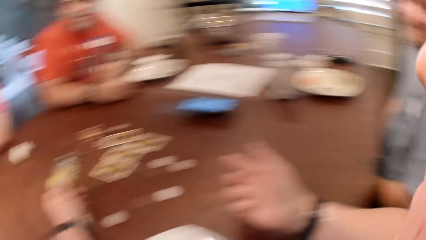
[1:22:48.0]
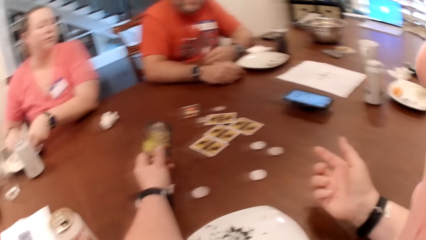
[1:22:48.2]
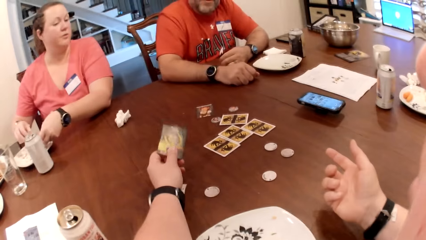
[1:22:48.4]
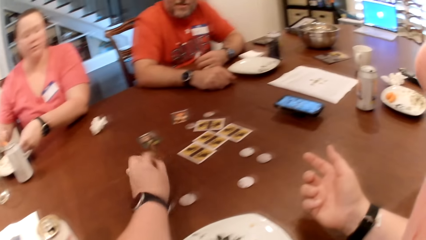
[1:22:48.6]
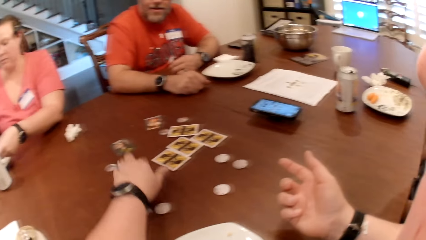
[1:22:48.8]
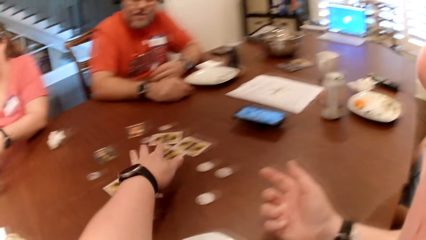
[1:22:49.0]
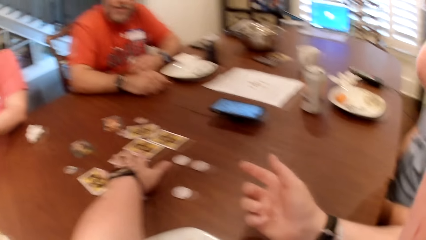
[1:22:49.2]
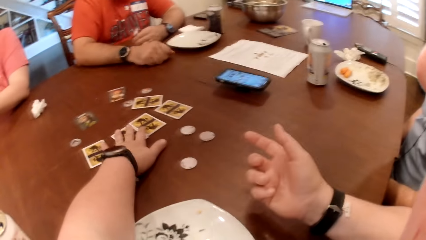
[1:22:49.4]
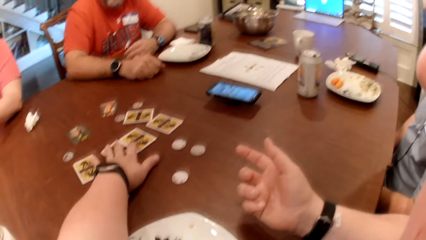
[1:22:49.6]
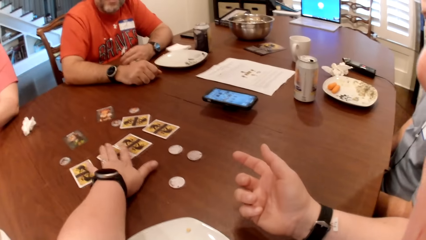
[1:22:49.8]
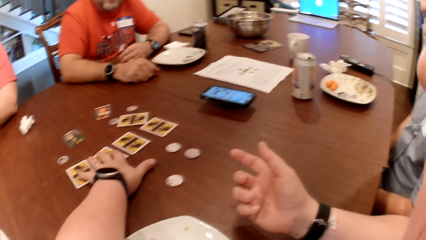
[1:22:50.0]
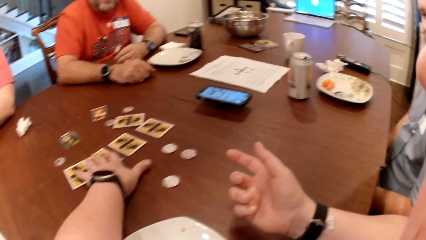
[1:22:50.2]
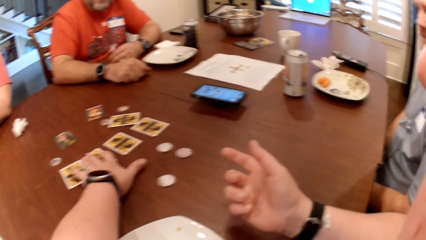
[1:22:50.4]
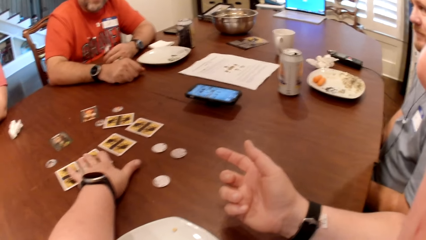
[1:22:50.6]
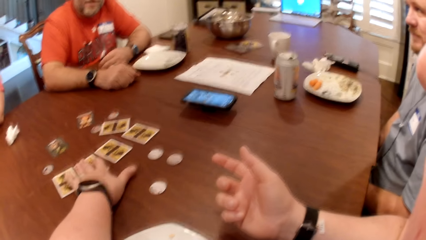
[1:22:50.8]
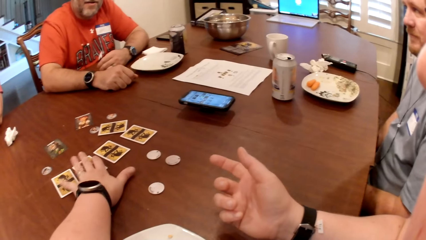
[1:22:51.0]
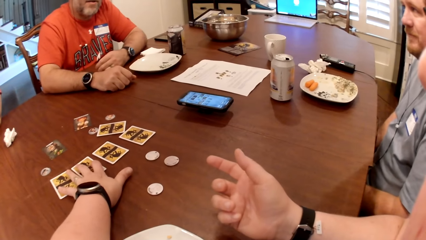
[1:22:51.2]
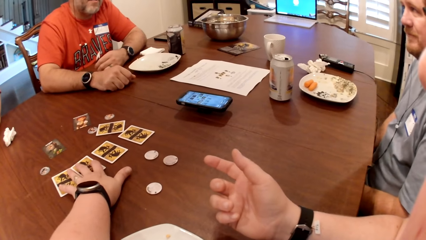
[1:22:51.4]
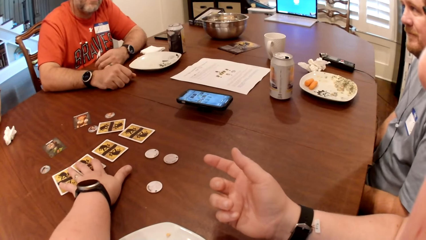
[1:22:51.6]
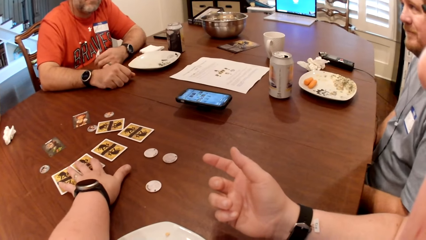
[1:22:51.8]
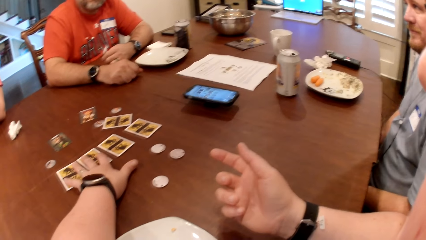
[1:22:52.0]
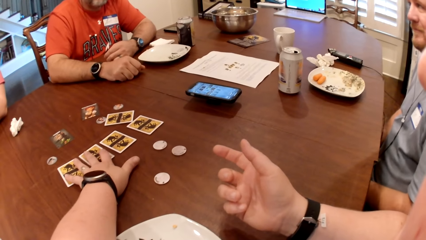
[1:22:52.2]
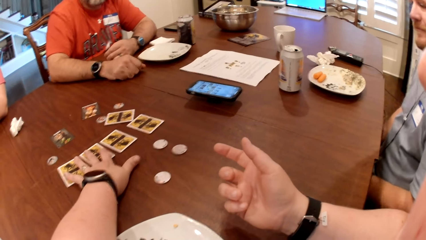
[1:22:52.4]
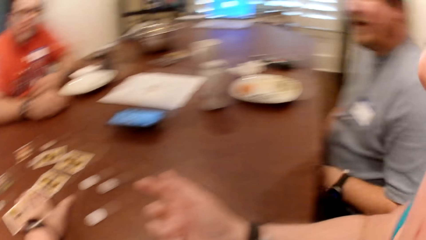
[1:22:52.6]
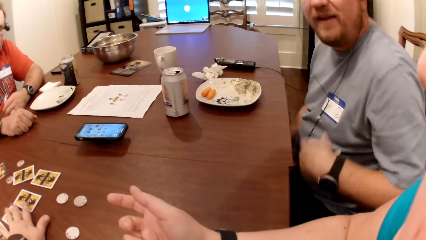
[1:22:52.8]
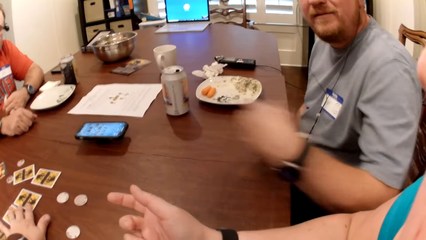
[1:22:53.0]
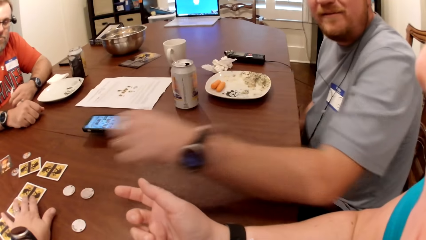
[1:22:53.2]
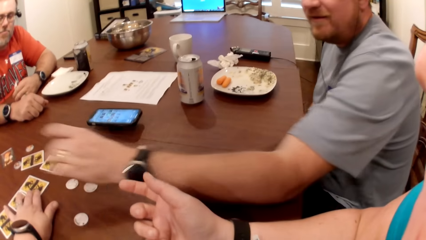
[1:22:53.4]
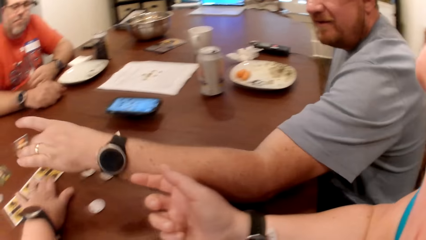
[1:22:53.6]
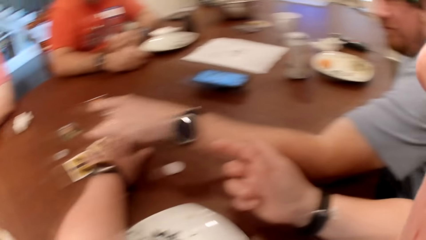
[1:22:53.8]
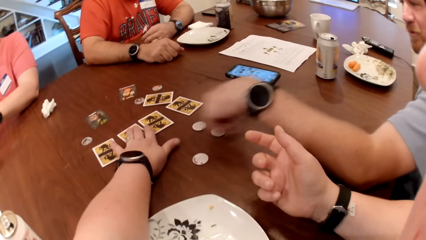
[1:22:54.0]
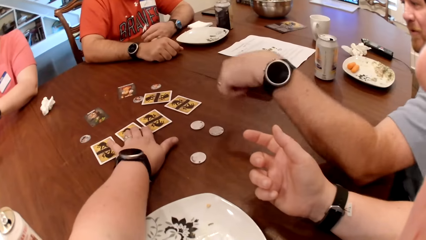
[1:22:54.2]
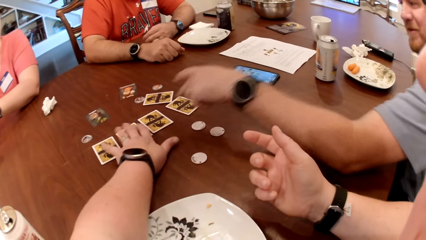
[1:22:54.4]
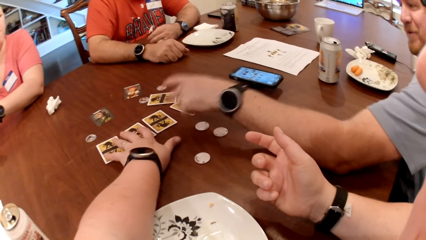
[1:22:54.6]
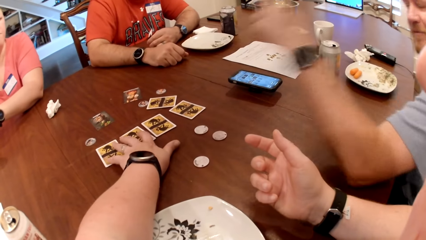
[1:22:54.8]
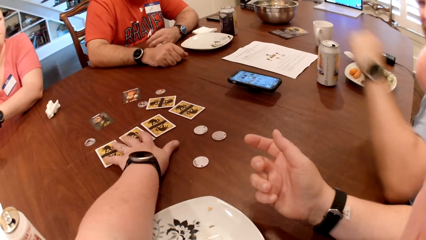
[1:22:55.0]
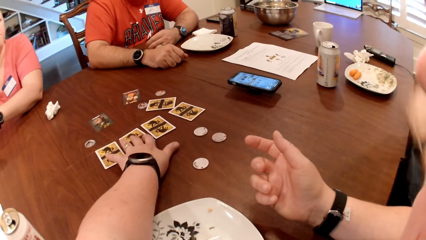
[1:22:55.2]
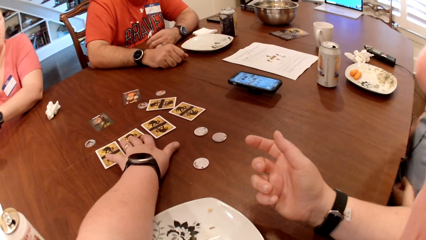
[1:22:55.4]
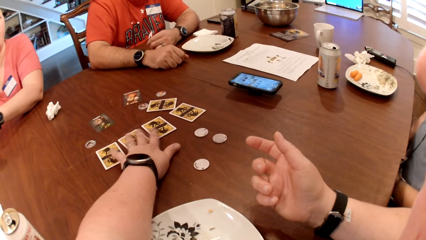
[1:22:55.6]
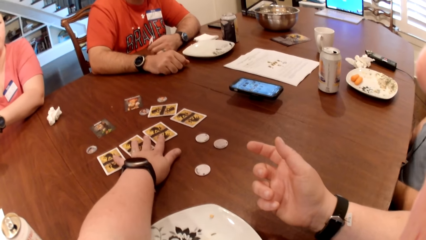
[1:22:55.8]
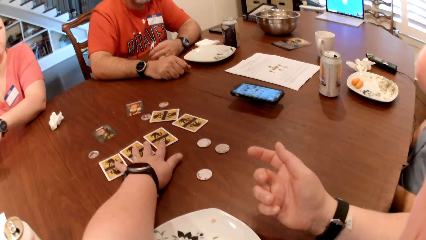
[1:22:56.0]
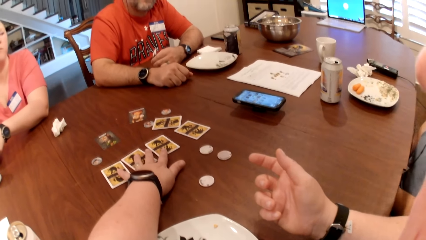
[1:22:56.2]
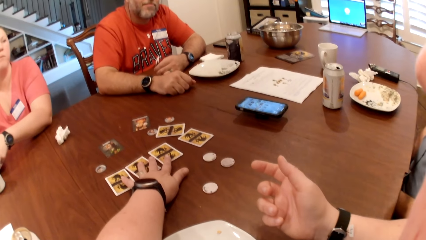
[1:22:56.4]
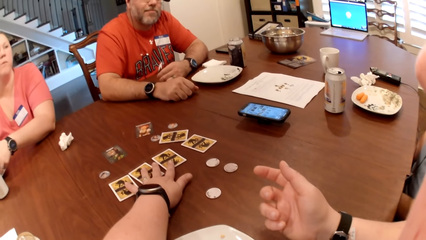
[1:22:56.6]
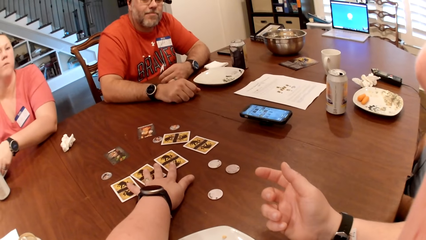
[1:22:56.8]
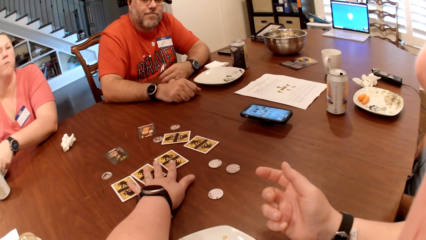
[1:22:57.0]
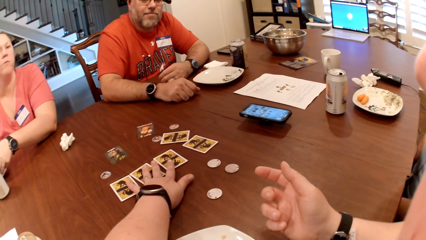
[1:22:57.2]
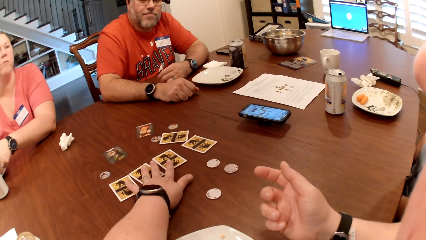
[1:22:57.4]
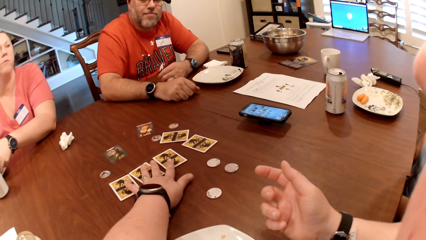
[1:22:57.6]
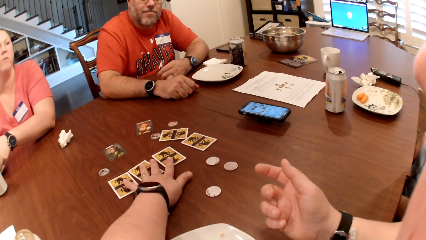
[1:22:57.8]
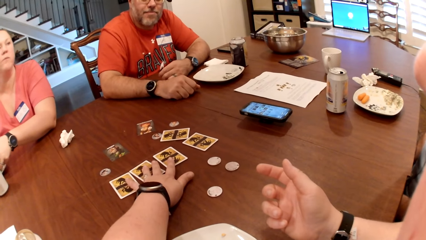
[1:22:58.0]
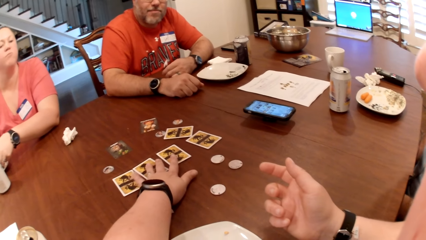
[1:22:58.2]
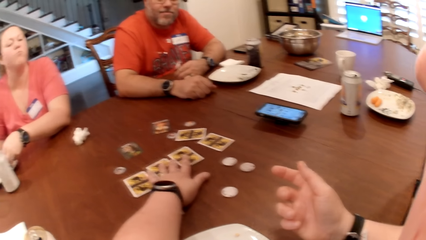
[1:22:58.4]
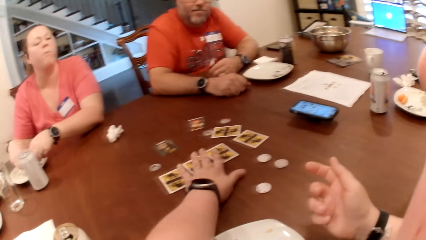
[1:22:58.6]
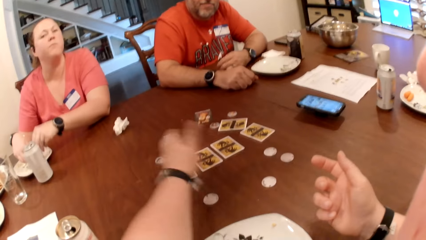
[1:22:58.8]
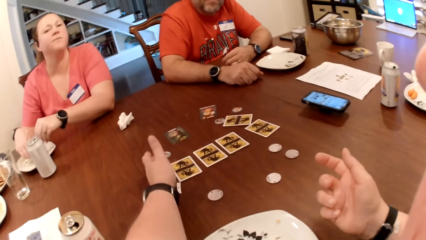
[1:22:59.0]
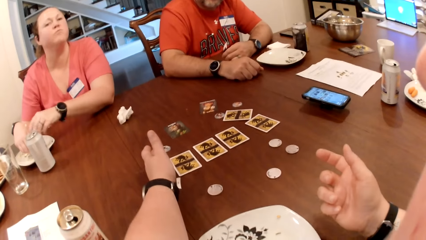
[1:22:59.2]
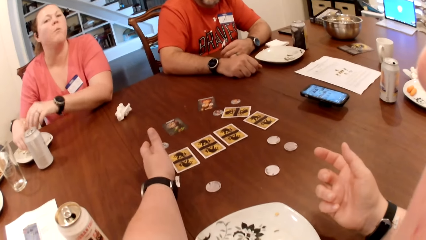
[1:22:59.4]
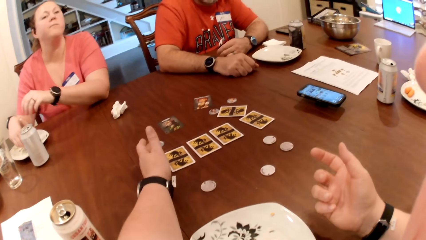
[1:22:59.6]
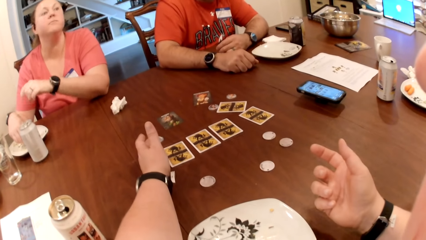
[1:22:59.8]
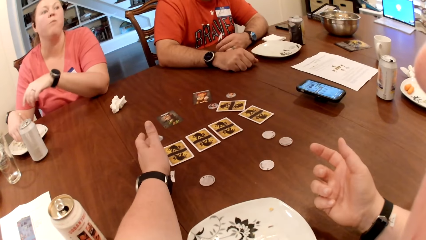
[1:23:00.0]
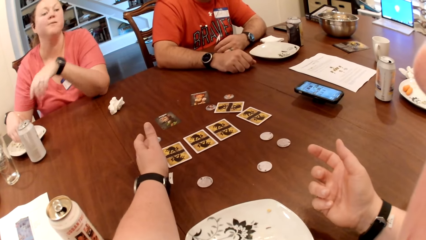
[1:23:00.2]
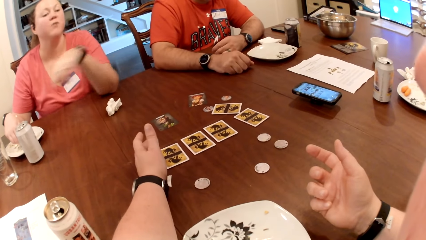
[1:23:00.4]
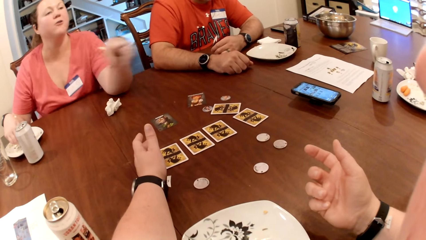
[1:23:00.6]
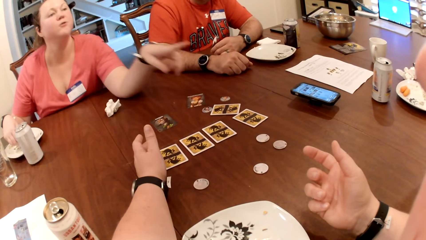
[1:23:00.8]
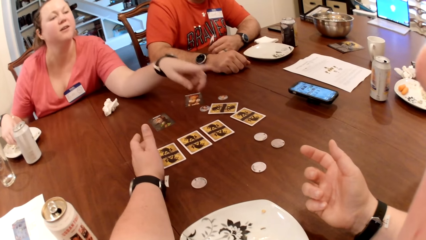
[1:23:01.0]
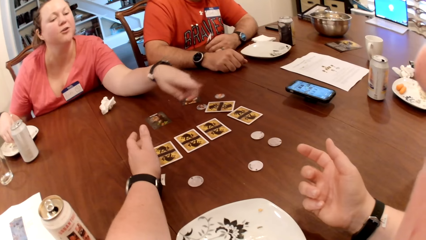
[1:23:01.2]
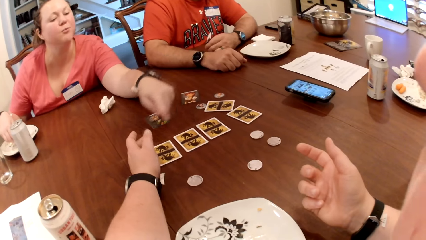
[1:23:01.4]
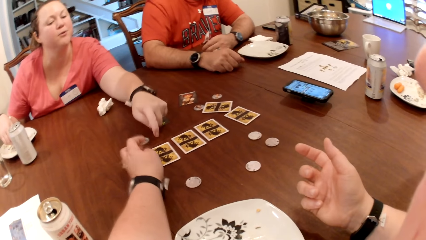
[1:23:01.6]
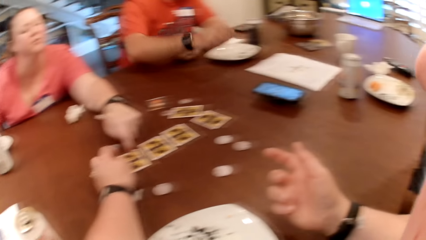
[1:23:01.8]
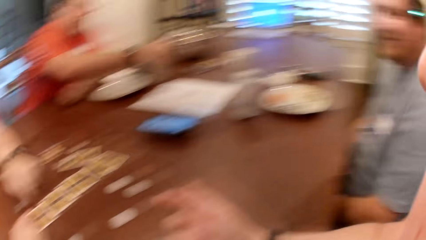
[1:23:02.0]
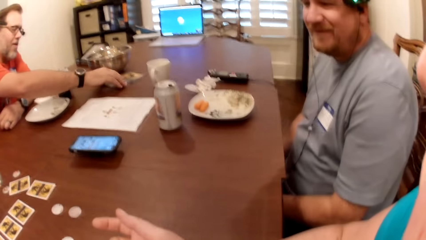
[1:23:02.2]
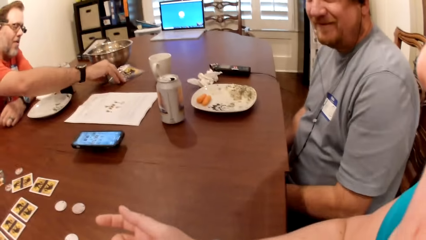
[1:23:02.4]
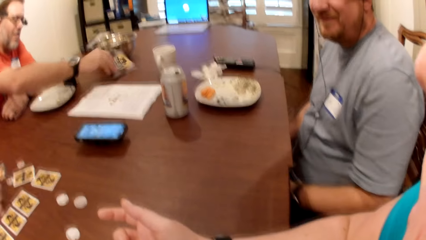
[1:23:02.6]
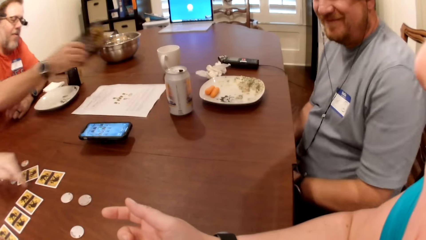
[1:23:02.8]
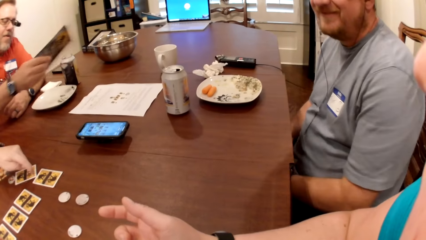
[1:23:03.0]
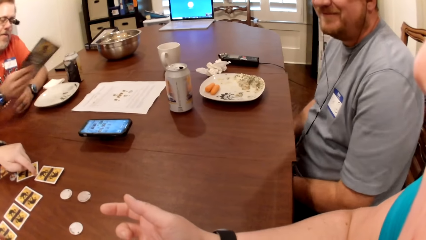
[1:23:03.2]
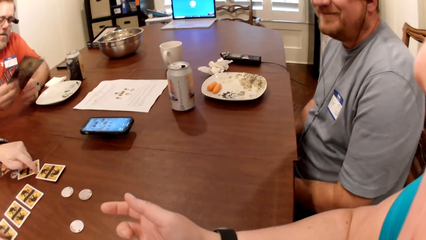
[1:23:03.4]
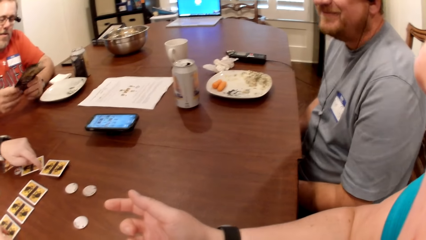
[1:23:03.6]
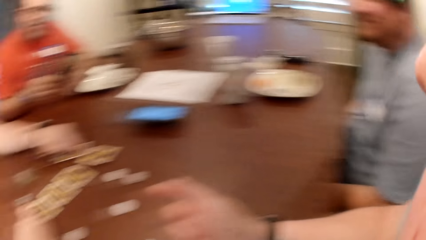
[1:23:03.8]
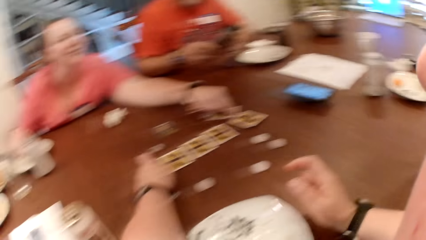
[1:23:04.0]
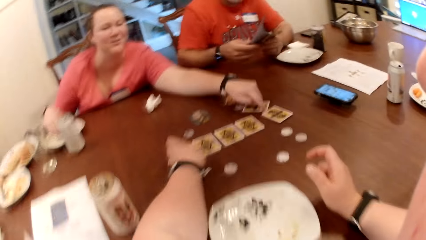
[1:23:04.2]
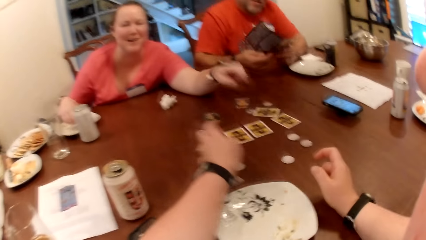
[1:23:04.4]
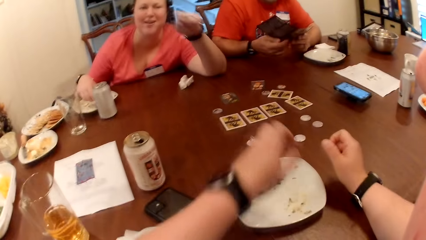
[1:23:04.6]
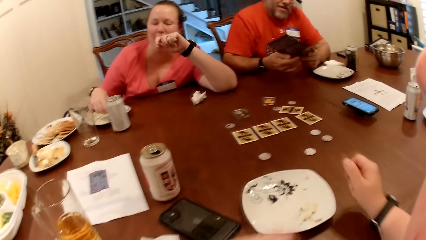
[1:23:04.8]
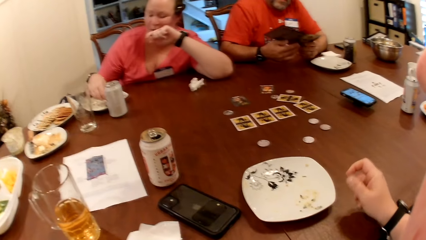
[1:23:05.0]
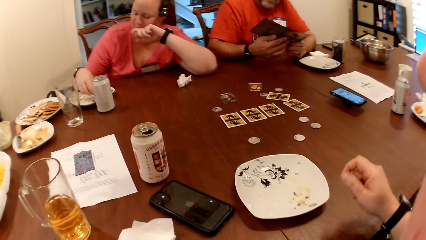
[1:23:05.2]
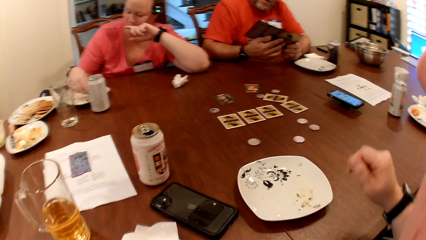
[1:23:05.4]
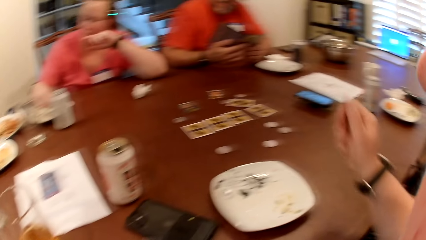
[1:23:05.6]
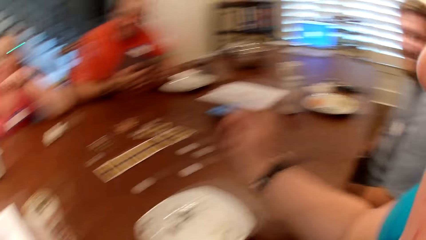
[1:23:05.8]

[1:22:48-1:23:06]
The woman picks at the food on the plate on the table with both hands. The camera wearer drops the card on the table with her left hand. She touches the card on the table with her left hand. She talks with friends. A man points at a card. The woman points out. The woman touches the cards on the table with her left hand. Another man picks up a game manual from the table with his right hand.
